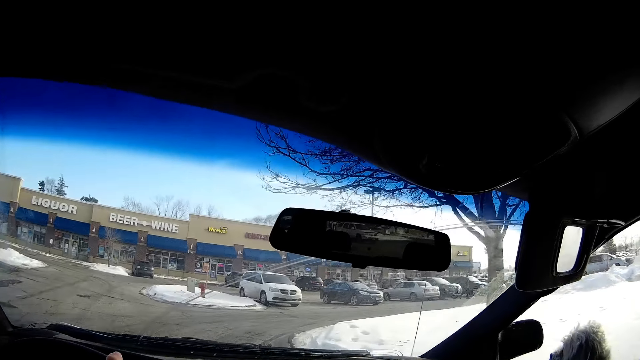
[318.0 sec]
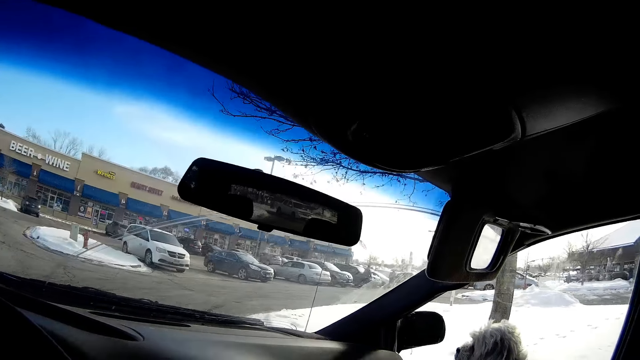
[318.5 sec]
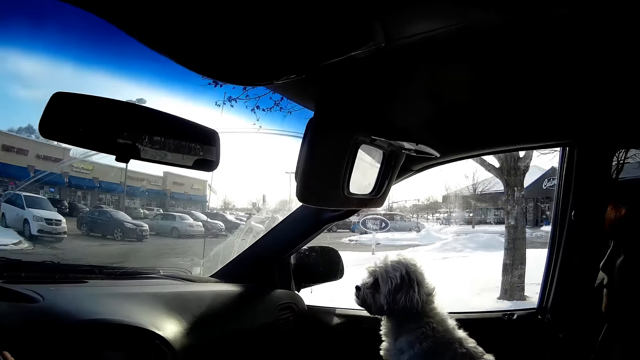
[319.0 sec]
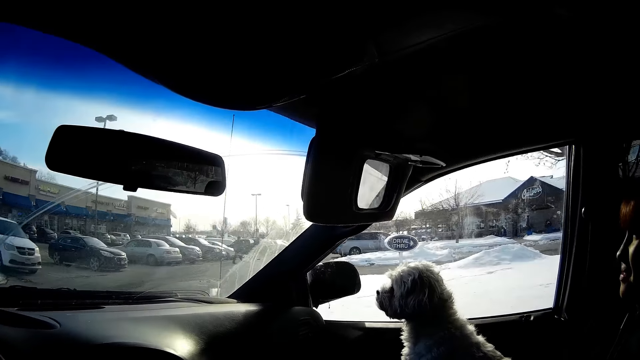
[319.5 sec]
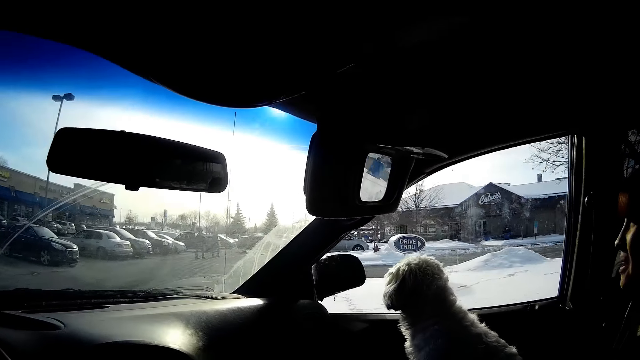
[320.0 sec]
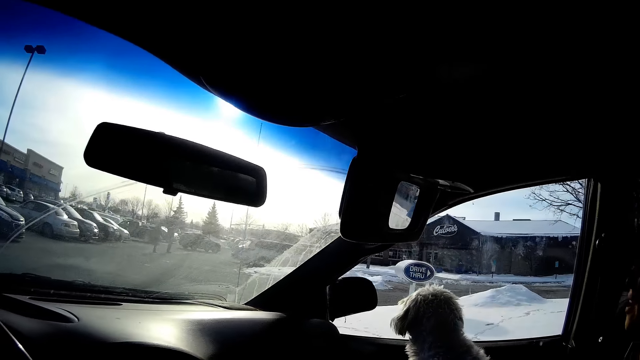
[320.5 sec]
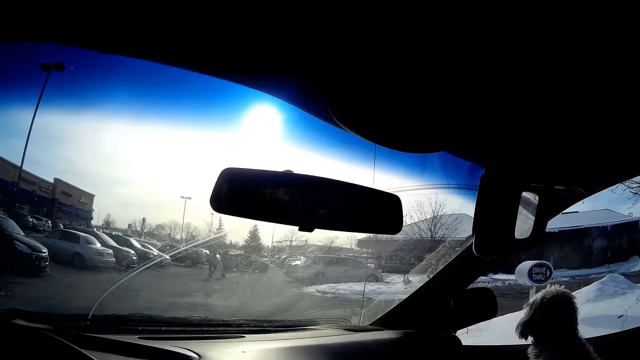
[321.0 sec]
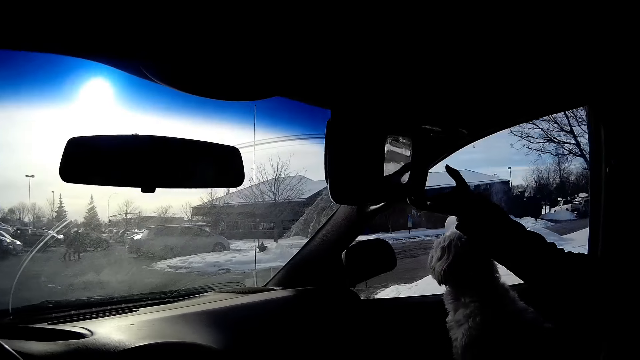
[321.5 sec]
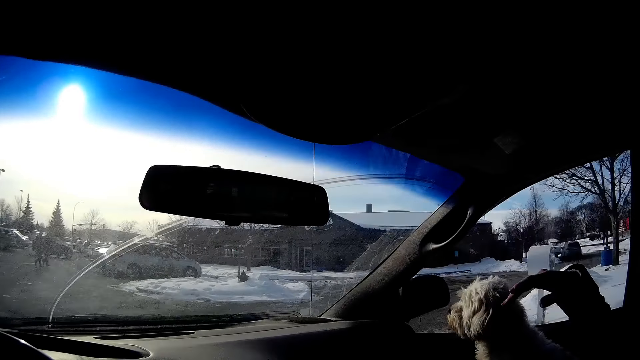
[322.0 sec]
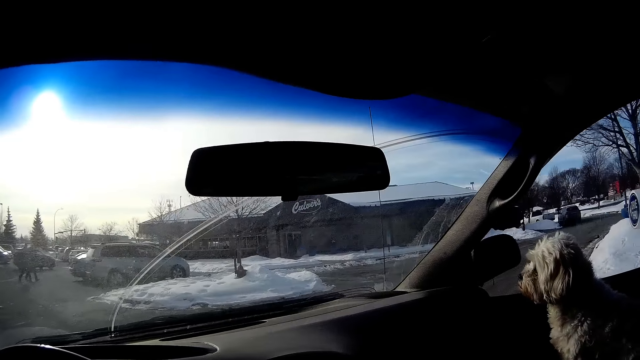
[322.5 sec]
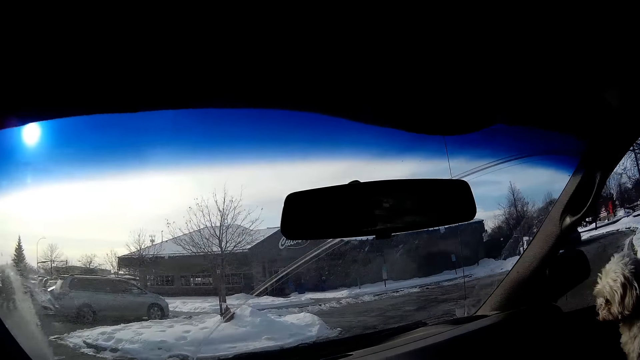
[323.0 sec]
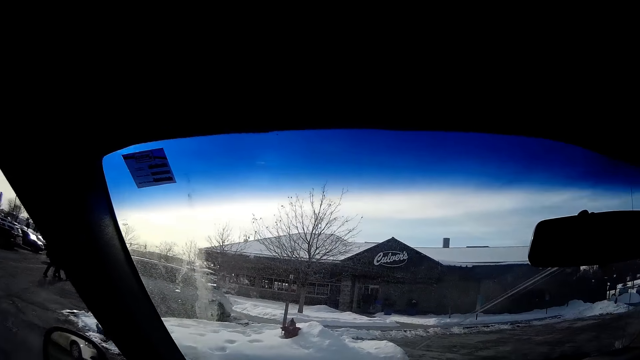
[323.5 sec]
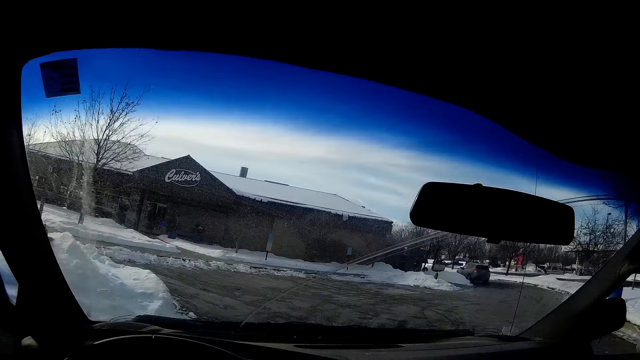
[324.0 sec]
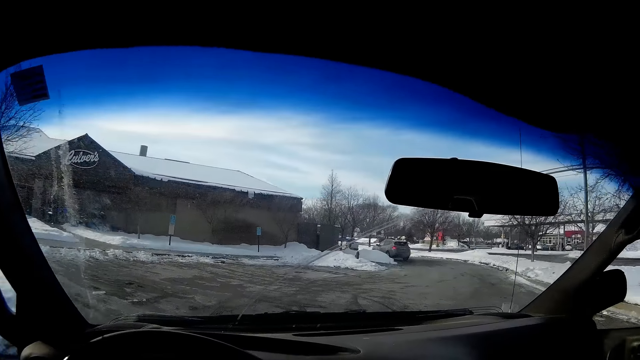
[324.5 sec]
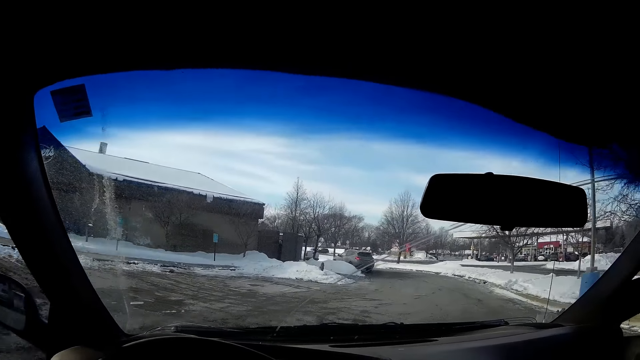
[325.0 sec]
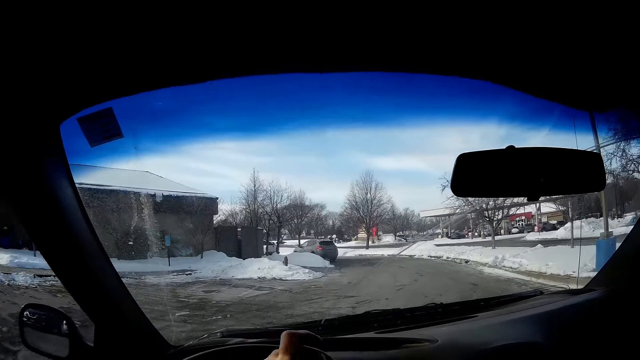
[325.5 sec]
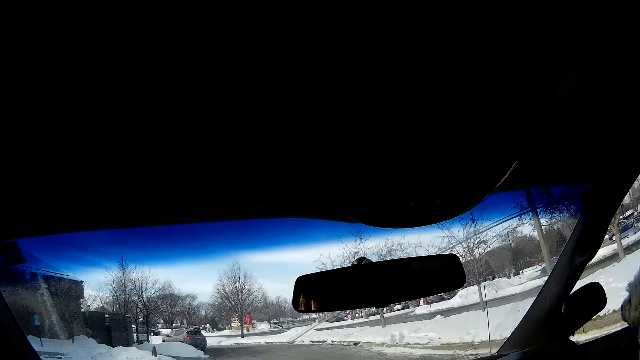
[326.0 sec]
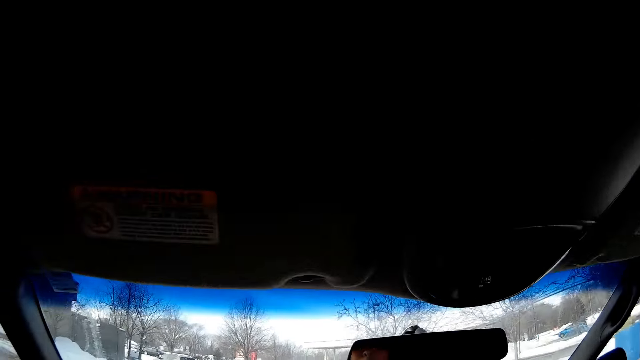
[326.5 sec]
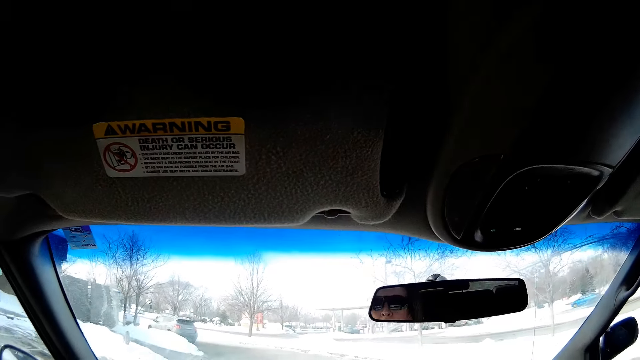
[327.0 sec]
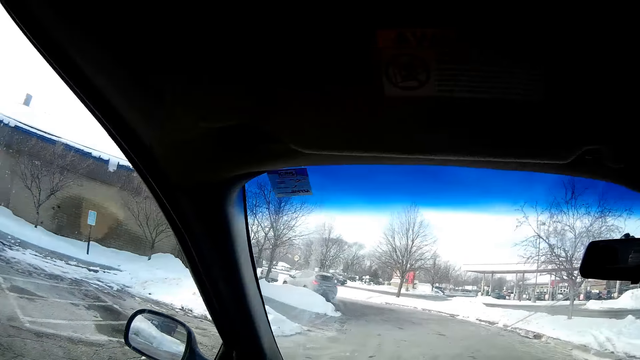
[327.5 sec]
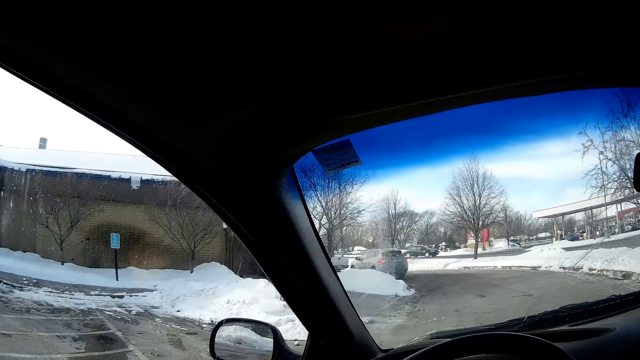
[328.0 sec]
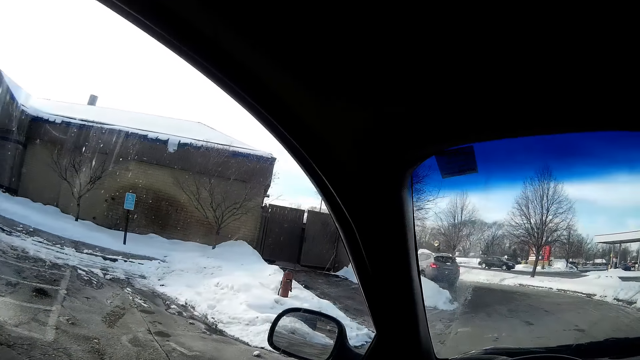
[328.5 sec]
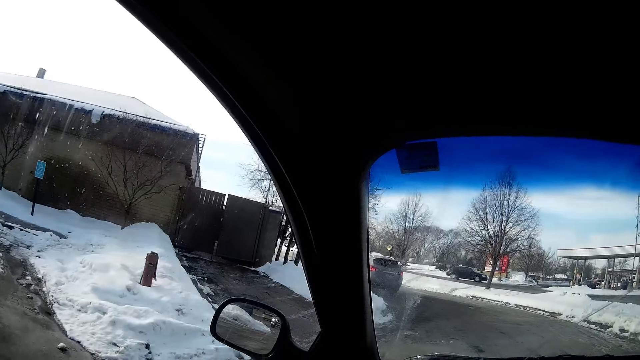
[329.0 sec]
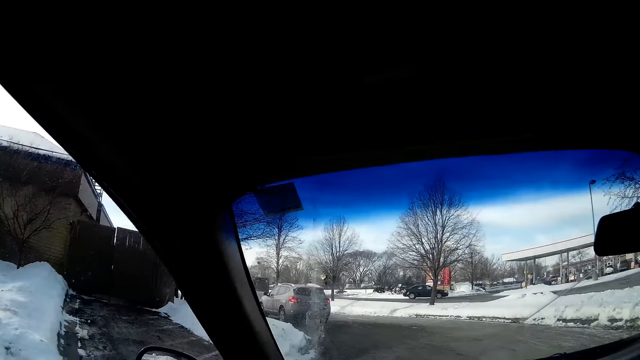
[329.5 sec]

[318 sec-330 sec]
A woman pulls up a car sun visor with her right hand. The woman touches the top of the car.

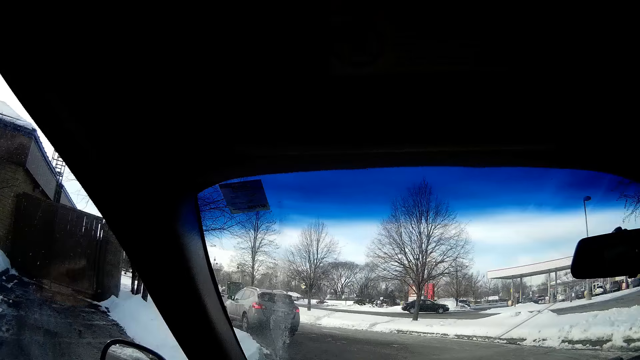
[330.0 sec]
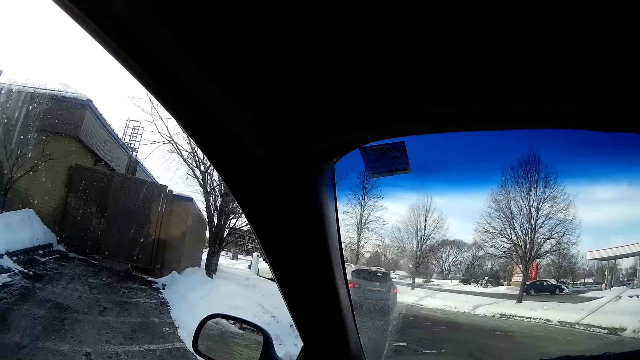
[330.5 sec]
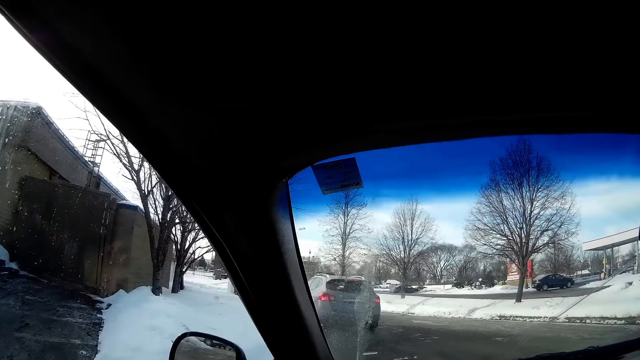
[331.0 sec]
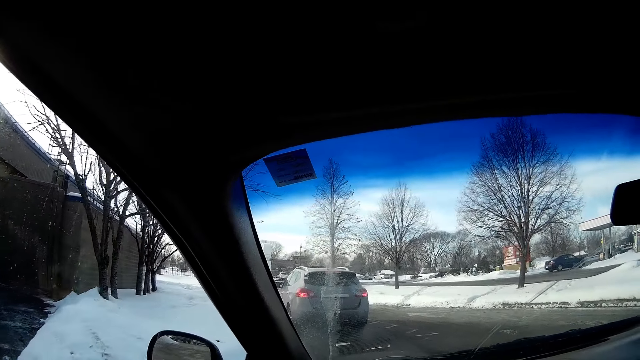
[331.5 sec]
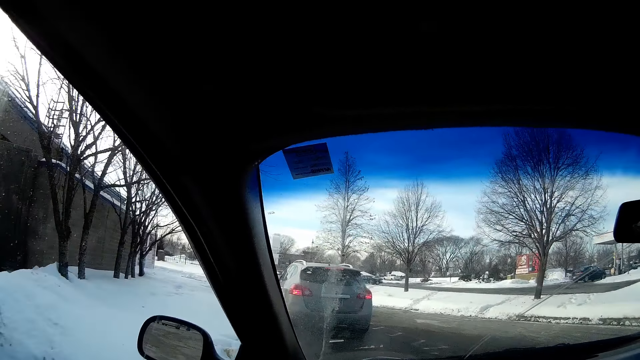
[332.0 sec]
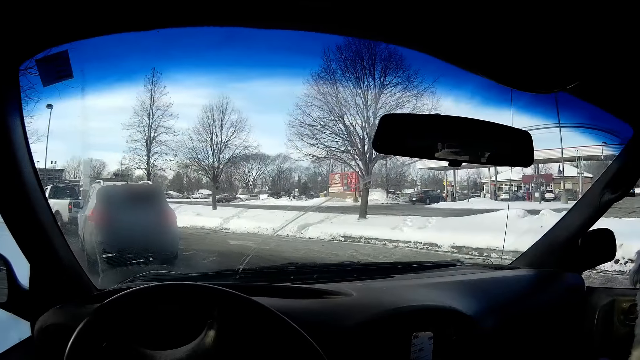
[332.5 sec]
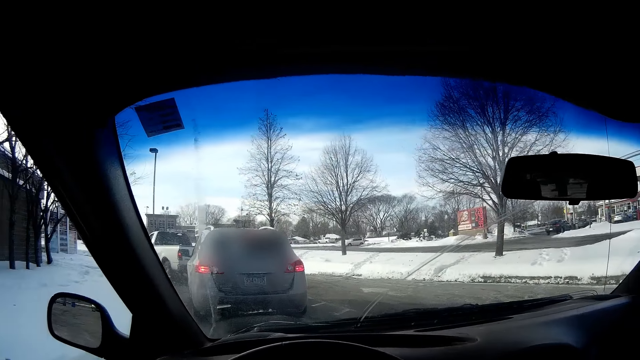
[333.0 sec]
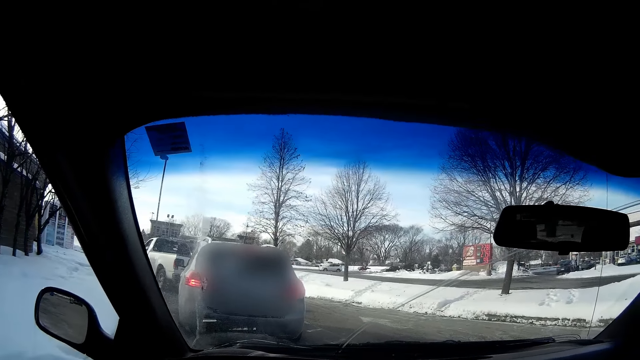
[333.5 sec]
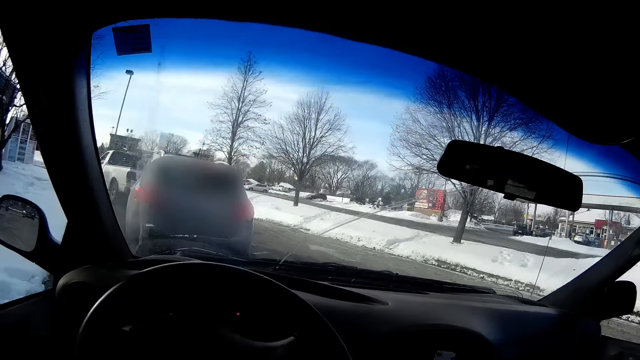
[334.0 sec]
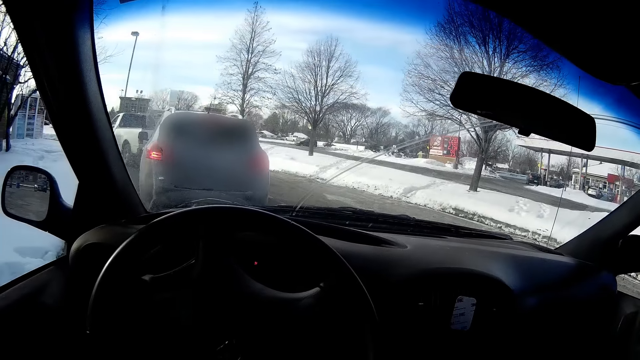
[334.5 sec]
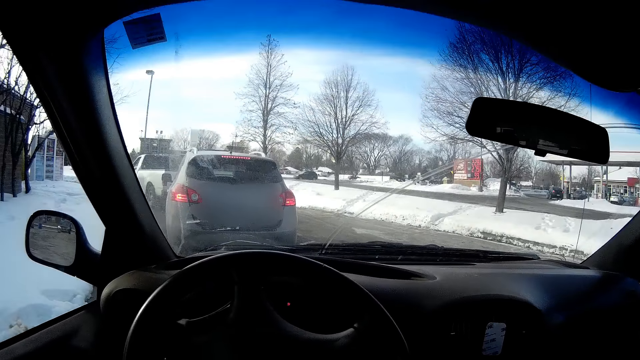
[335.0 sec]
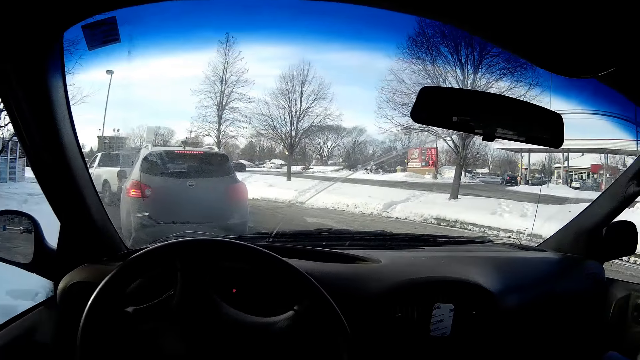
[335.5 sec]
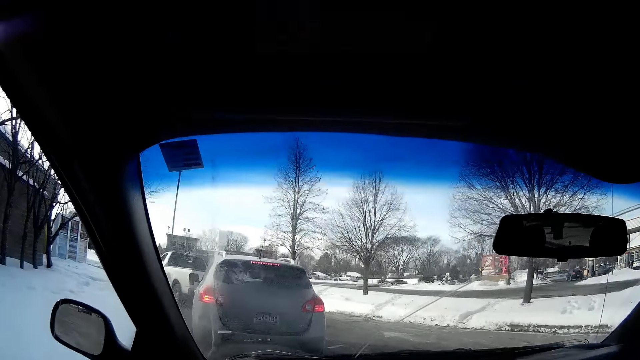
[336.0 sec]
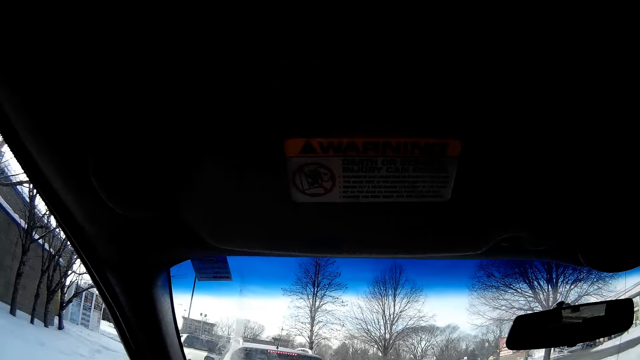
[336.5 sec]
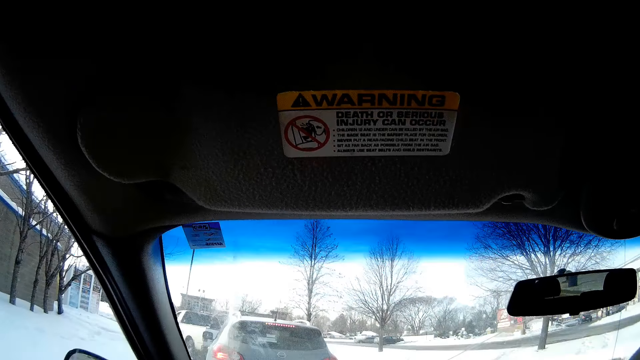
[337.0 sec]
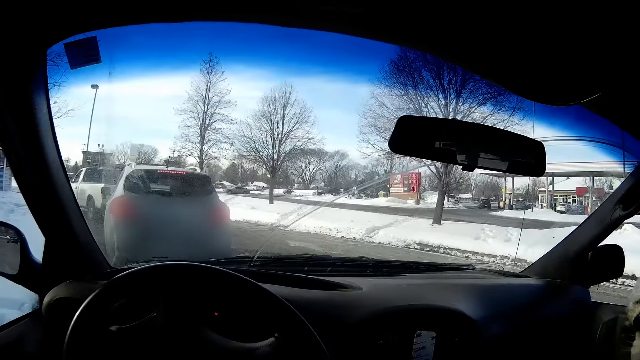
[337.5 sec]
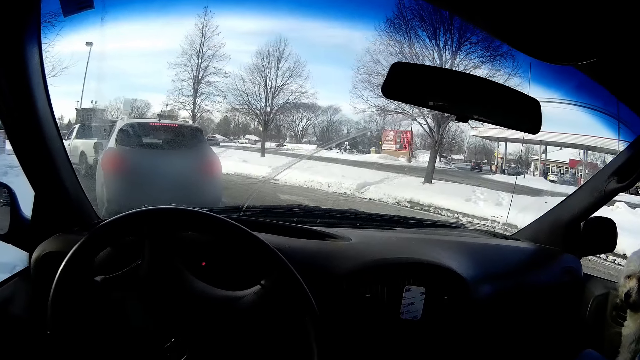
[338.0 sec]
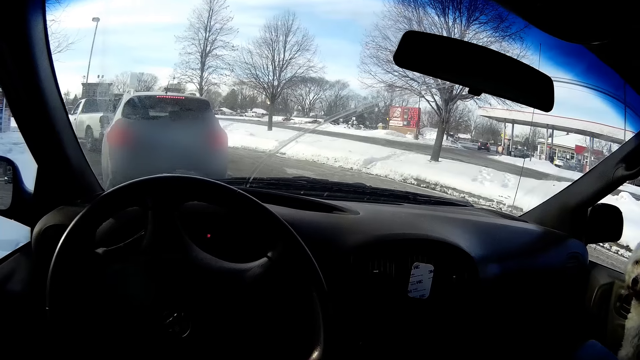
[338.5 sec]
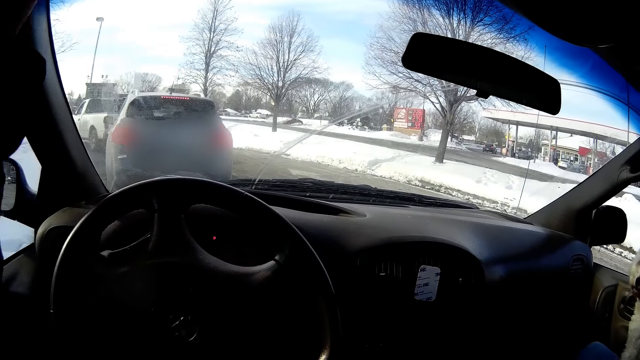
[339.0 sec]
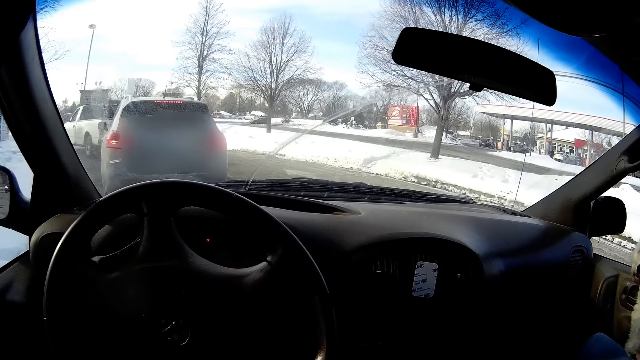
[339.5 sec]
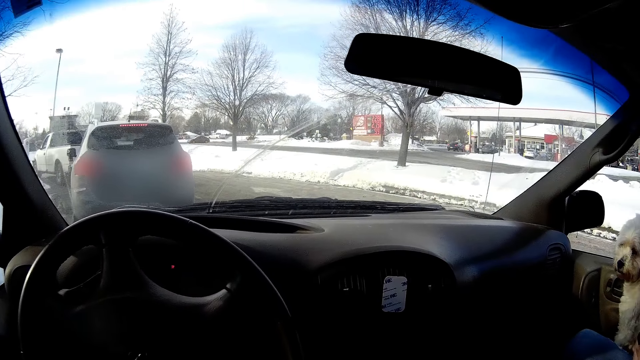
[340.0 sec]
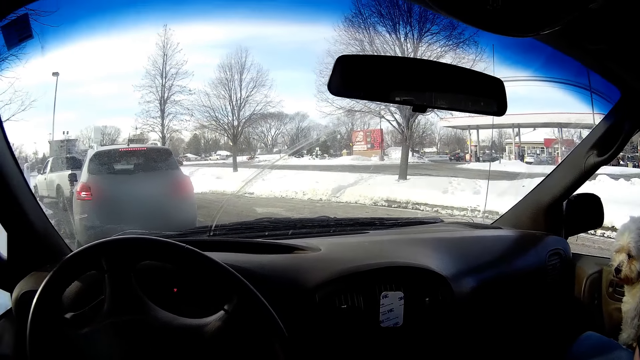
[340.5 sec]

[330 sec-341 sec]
The camera wearer pulls down a visor with her left hand.
